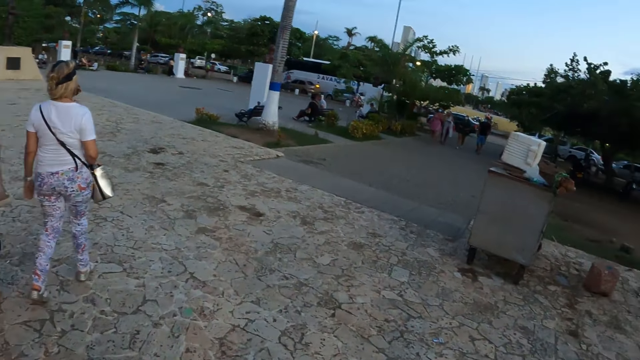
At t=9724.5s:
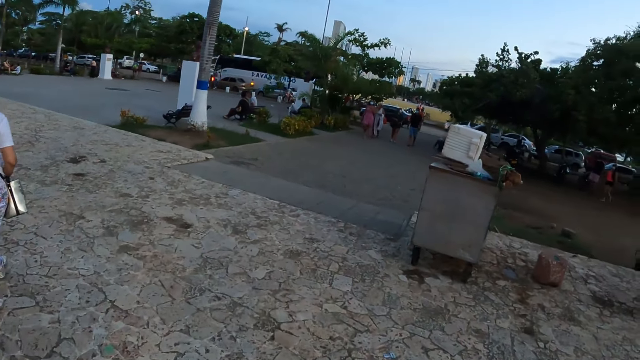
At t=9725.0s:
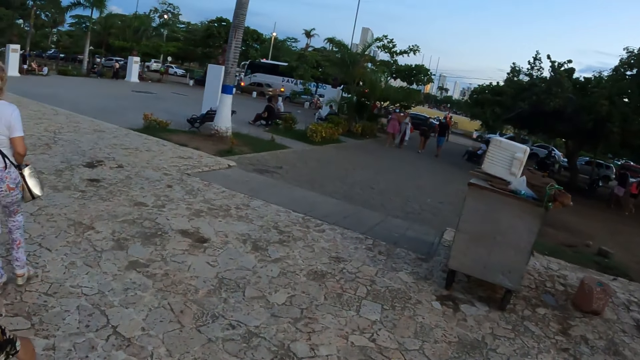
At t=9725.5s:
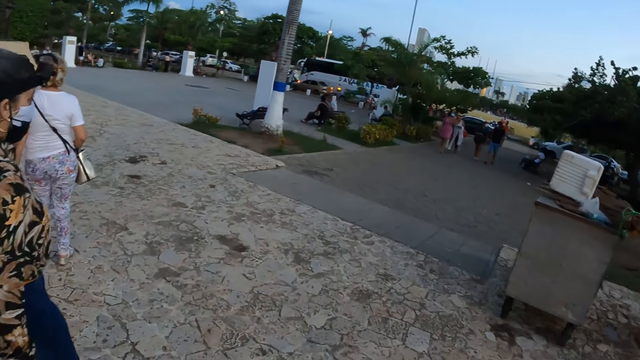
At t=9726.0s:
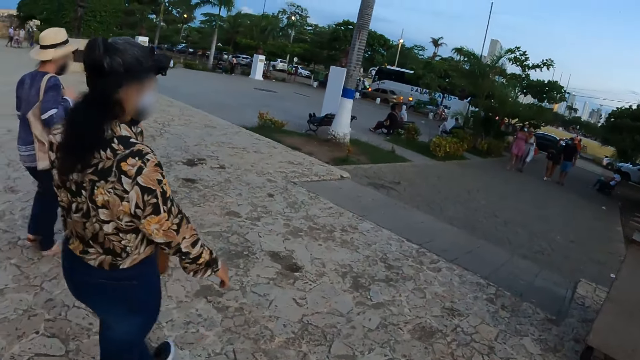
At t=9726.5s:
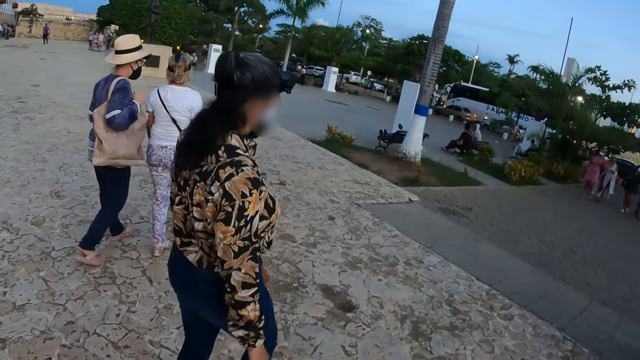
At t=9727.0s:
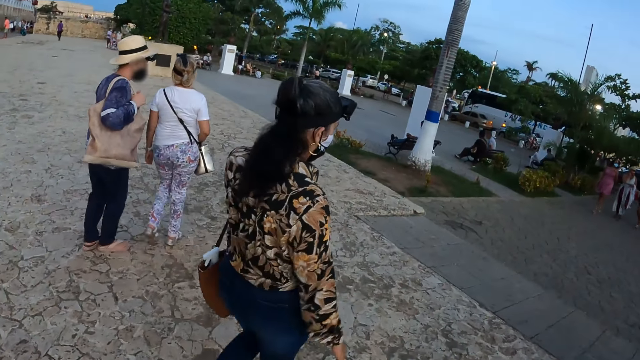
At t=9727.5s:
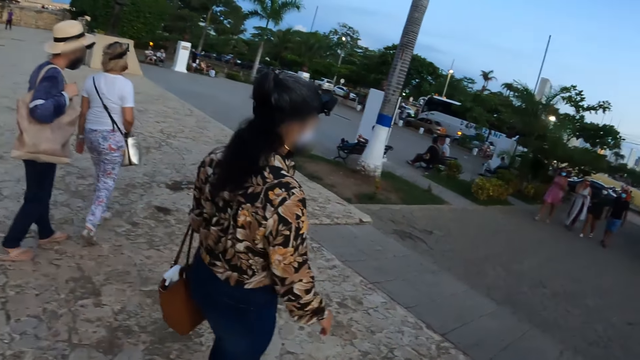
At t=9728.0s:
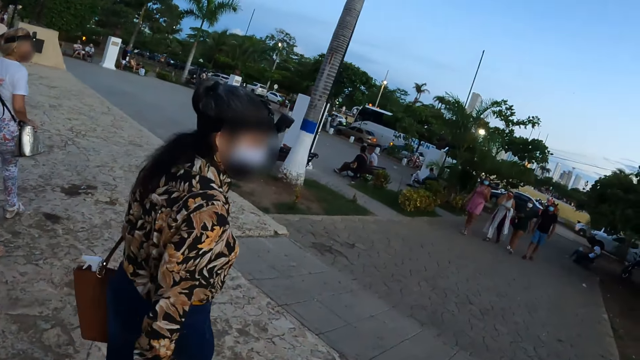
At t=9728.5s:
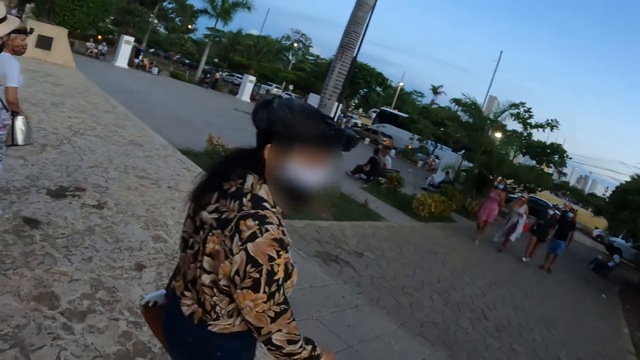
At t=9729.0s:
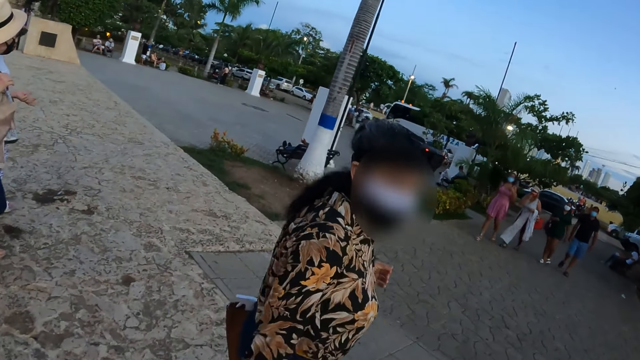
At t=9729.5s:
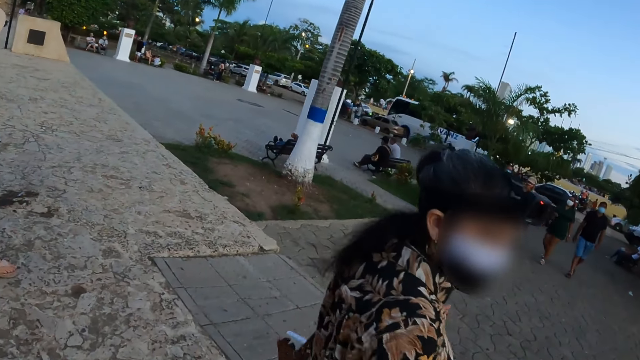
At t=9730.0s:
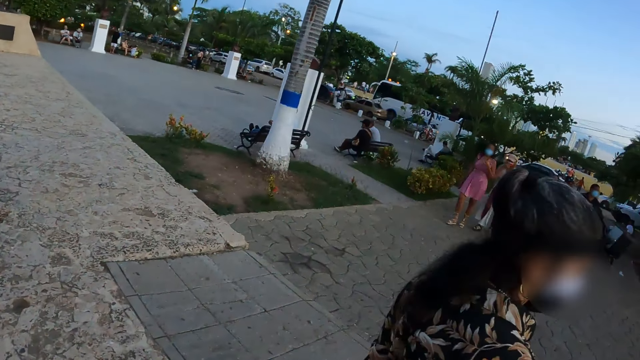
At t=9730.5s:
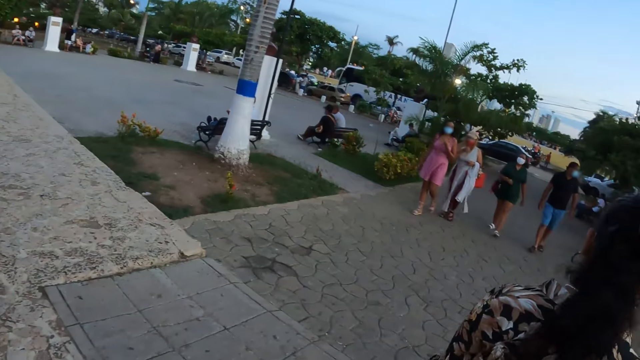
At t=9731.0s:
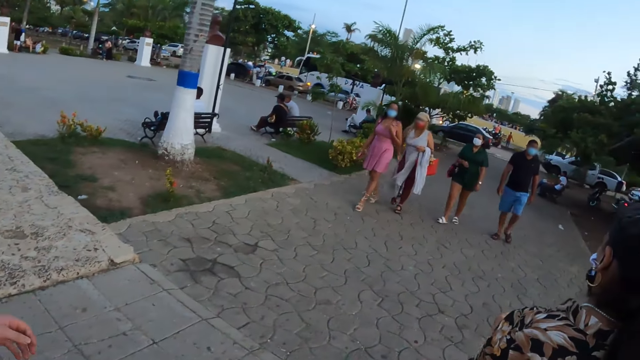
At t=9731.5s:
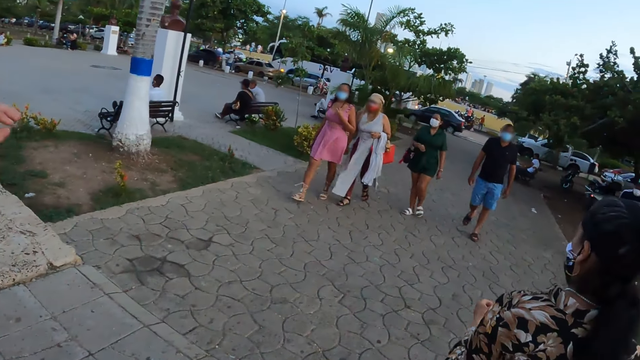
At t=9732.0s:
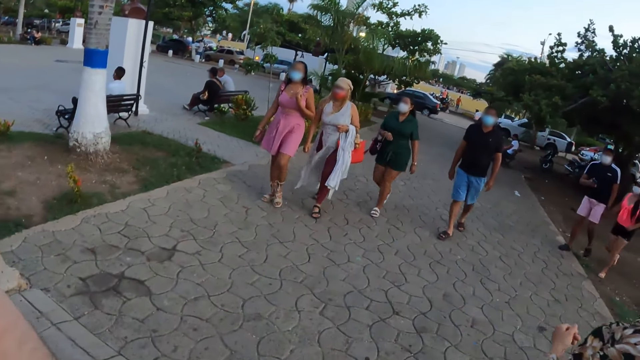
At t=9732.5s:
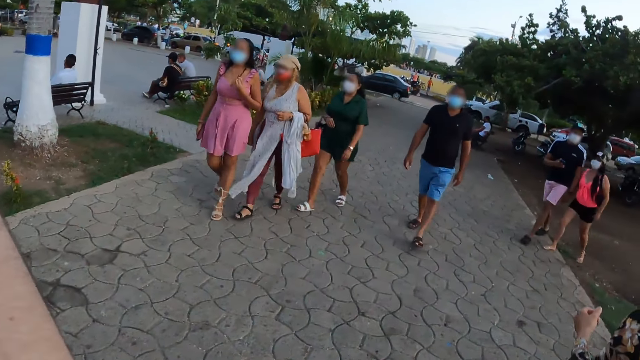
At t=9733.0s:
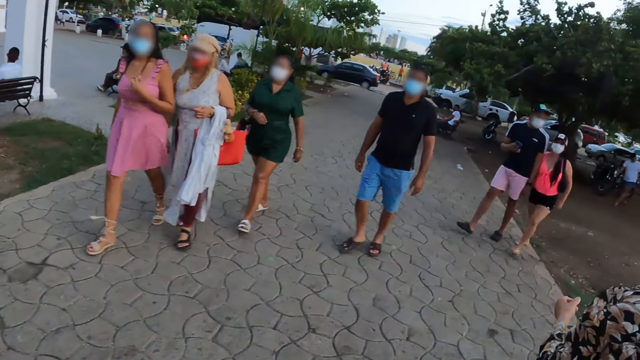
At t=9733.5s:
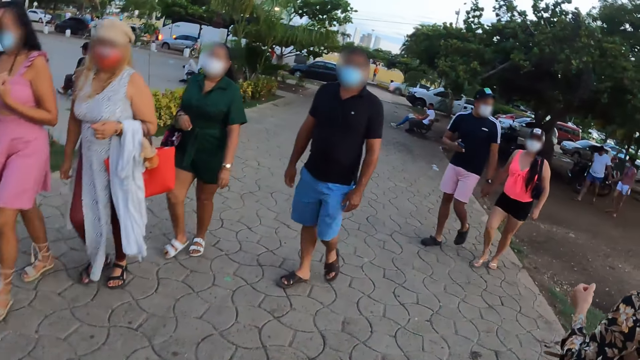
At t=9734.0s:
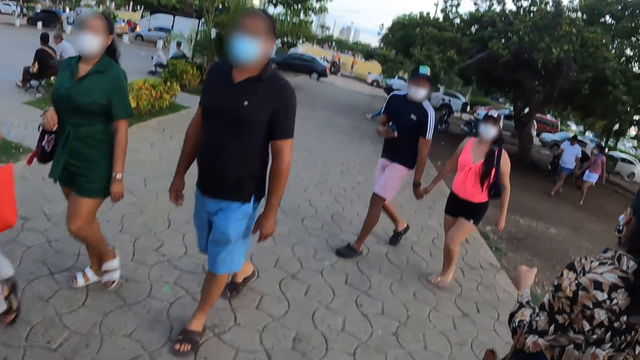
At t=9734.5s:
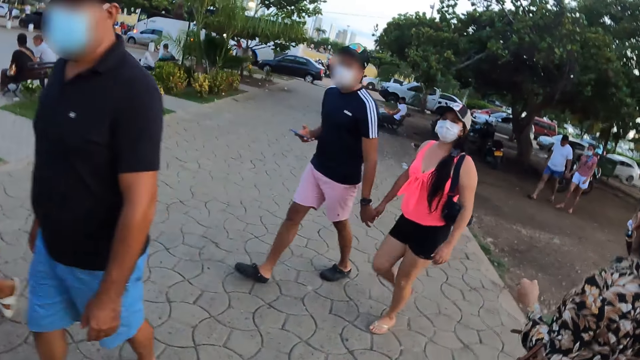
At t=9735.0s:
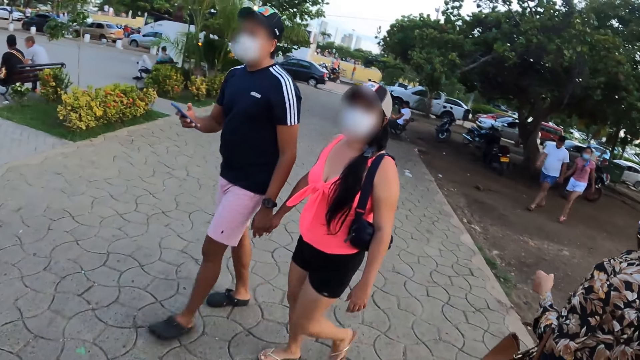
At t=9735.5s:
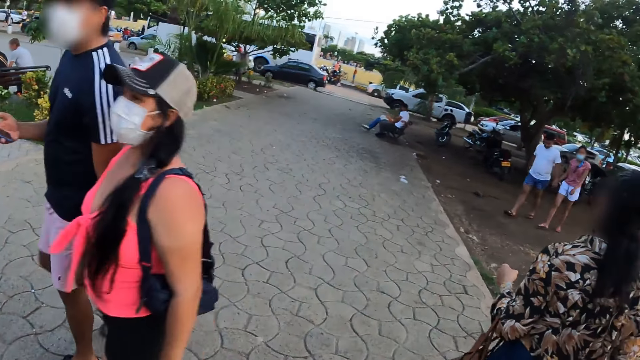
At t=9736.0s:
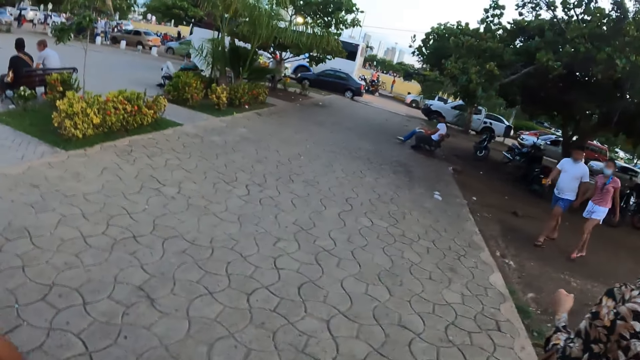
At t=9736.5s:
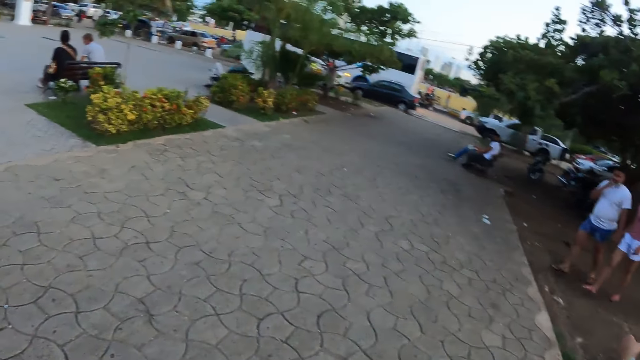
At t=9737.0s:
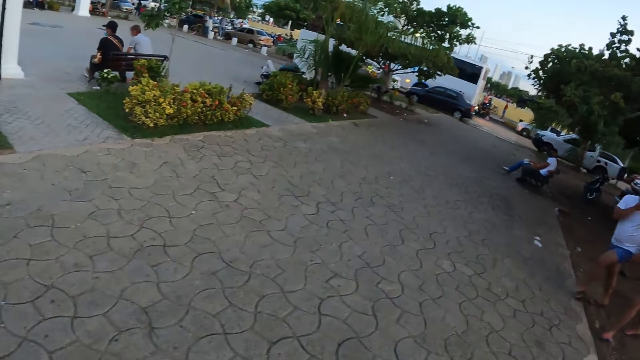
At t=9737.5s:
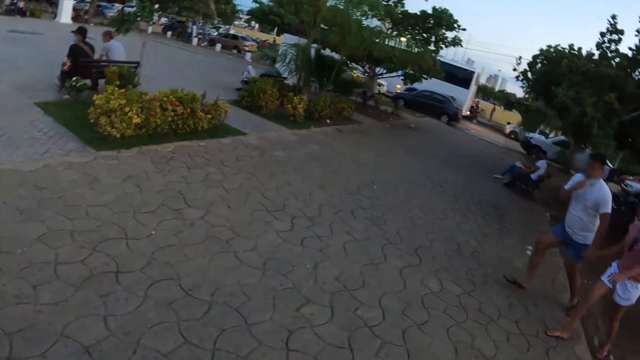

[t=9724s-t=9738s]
A man lifts hands. The camera wearer walks.

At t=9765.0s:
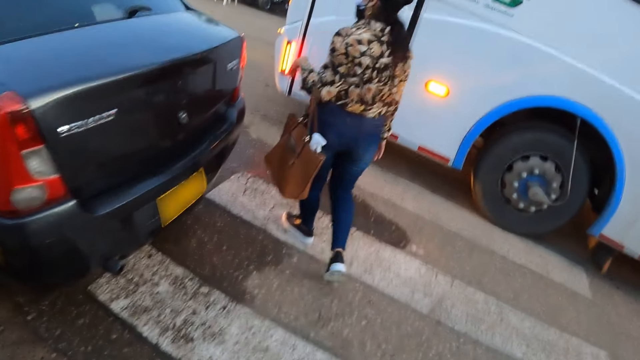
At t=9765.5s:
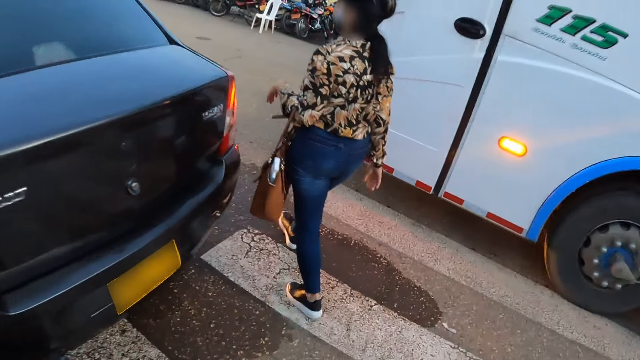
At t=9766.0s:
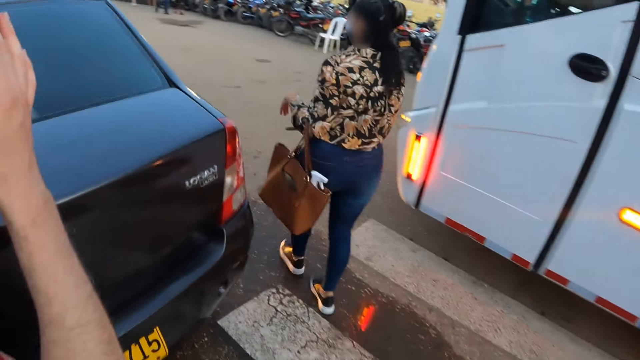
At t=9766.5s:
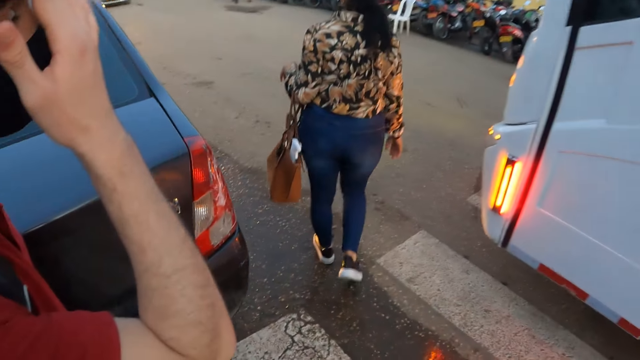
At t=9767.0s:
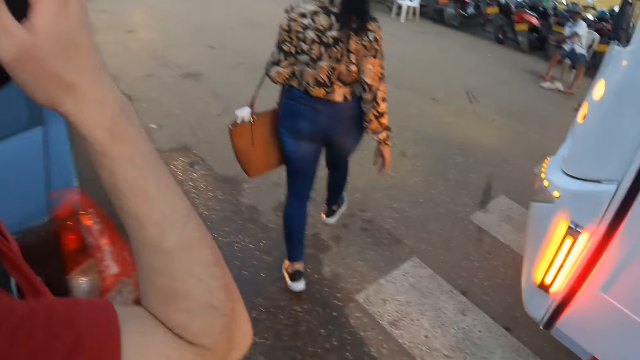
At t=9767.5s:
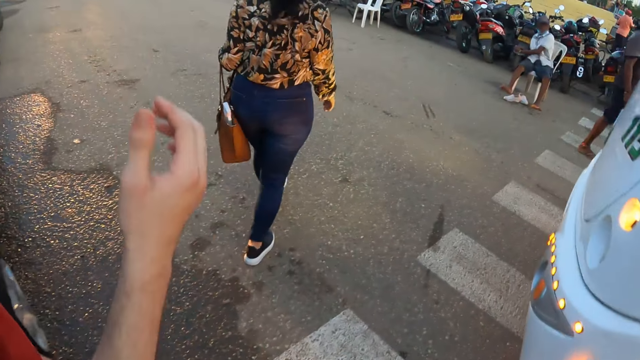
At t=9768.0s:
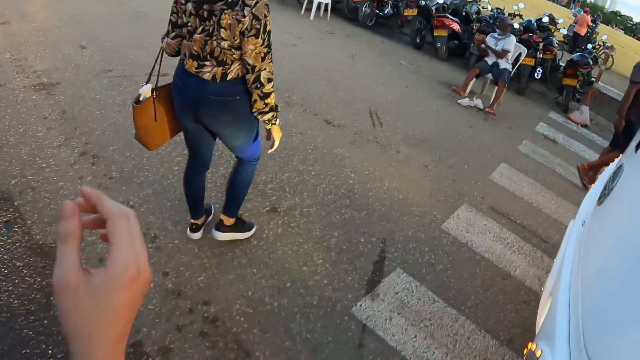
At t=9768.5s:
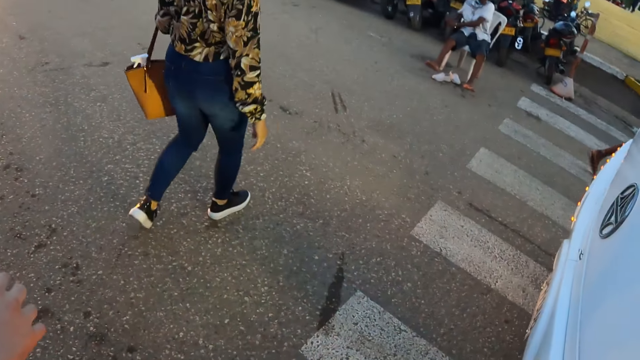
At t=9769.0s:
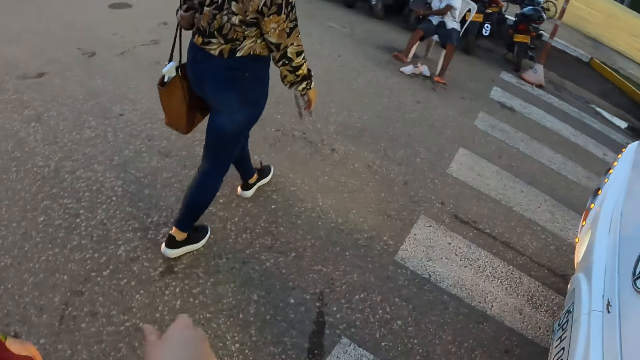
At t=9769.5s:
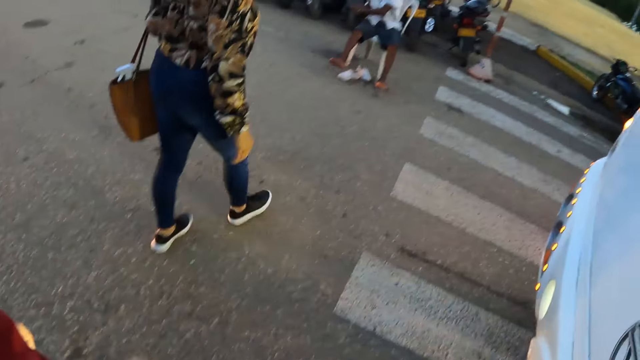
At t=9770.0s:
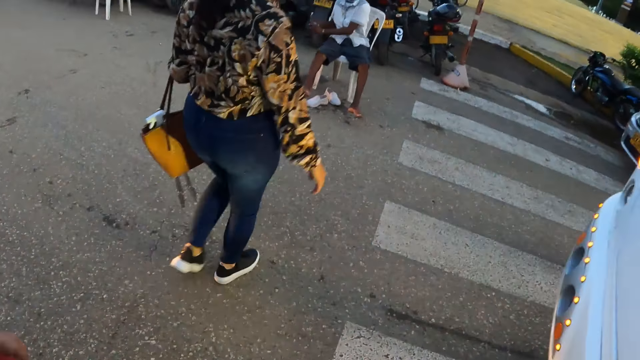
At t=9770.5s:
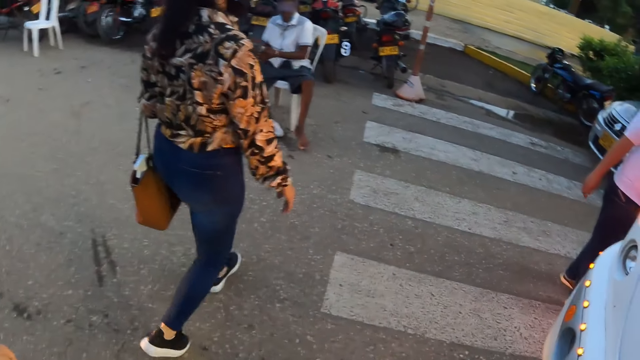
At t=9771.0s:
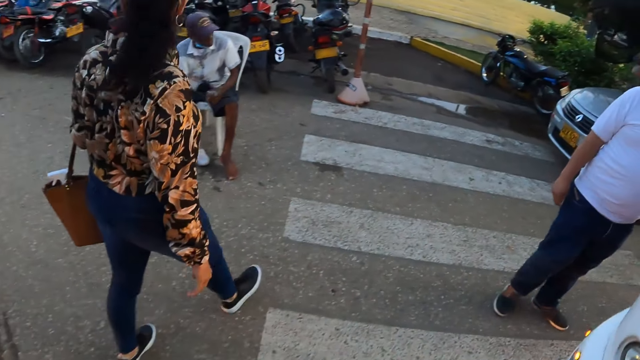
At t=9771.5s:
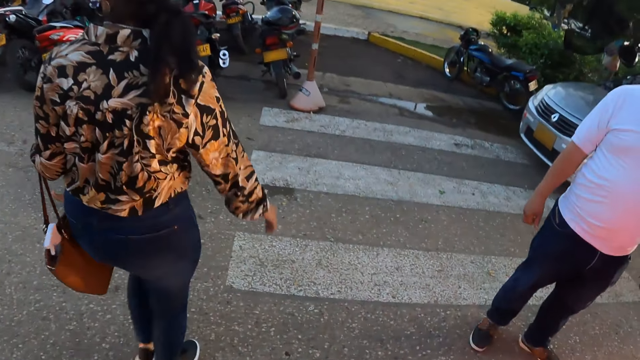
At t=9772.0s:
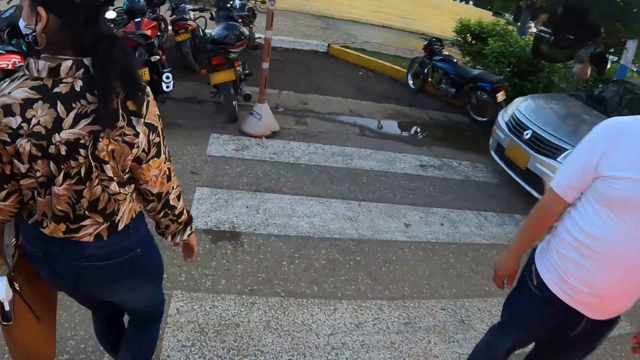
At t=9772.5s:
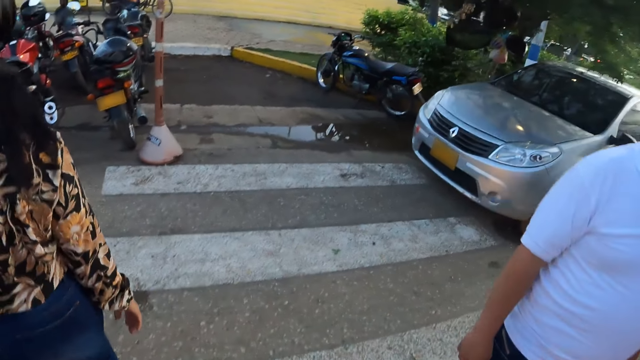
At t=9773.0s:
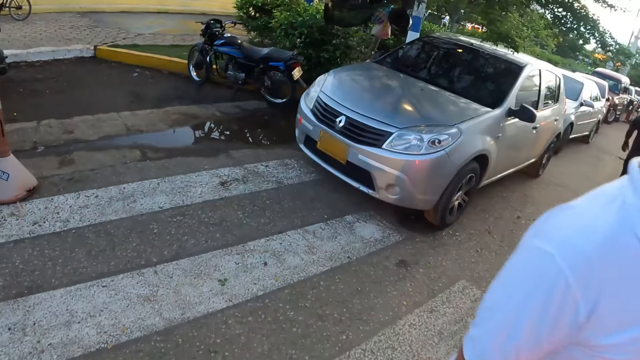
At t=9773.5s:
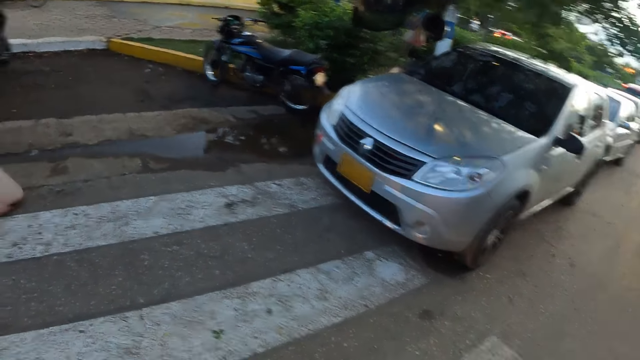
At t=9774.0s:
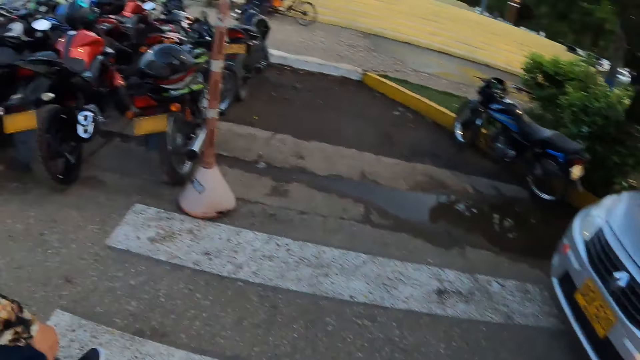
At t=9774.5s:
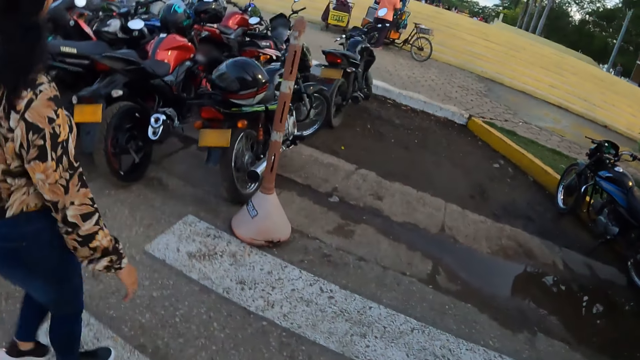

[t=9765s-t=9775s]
The camera wearer walks across the road.
